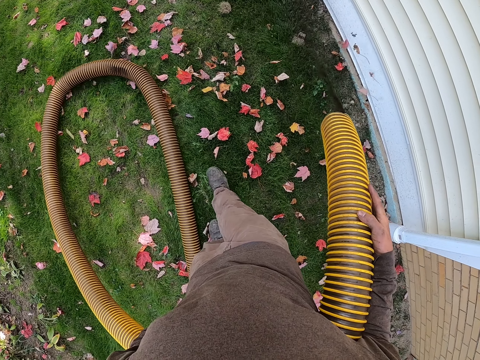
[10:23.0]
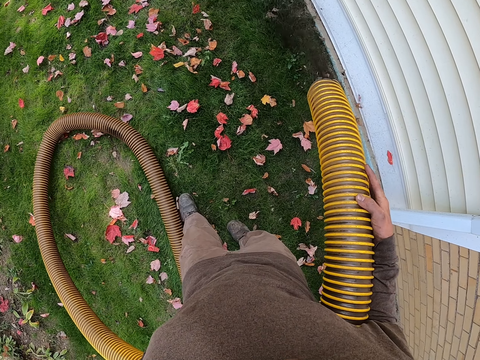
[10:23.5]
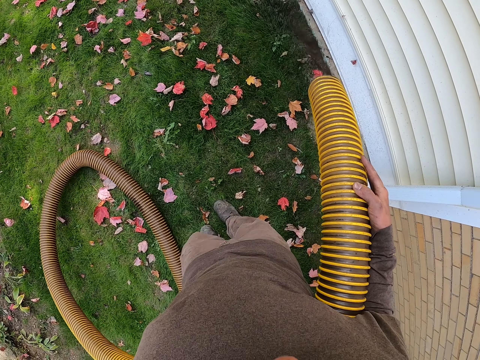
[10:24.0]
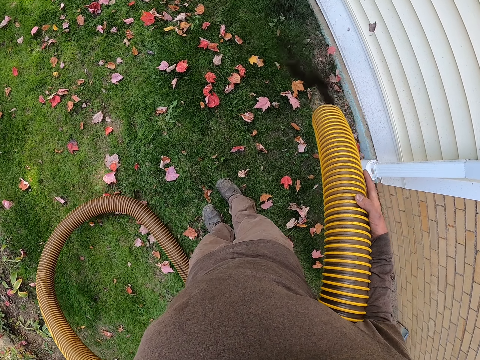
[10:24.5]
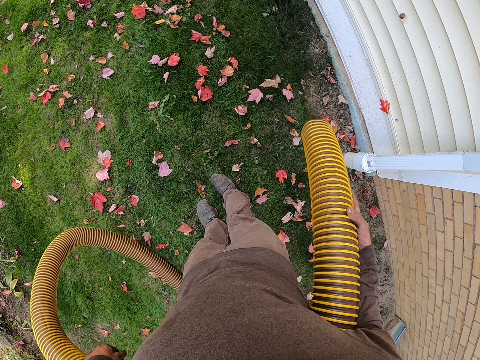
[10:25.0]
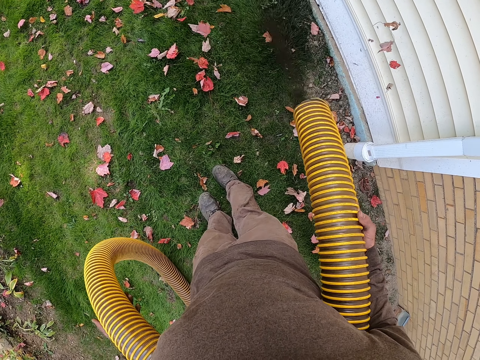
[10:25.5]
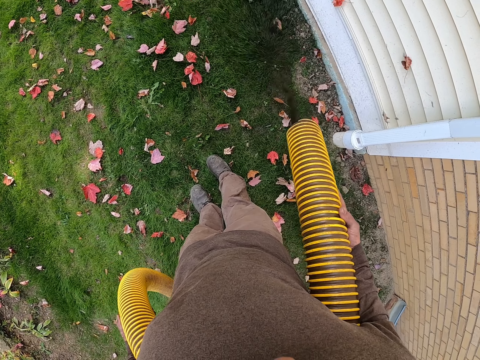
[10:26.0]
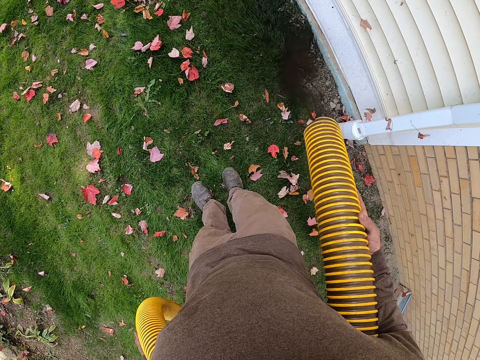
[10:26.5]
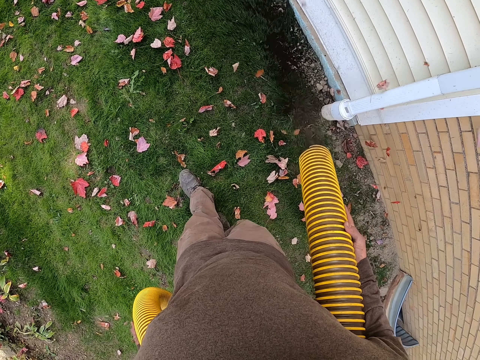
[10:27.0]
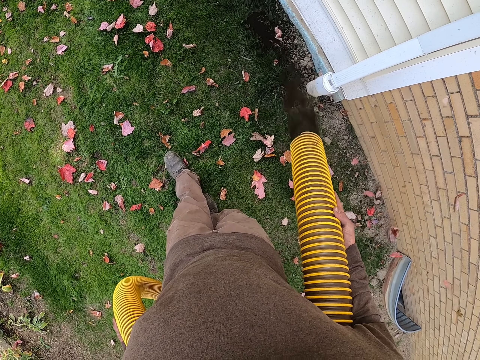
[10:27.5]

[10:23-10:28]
The camera wearer pours soil on the grass with a pipe.

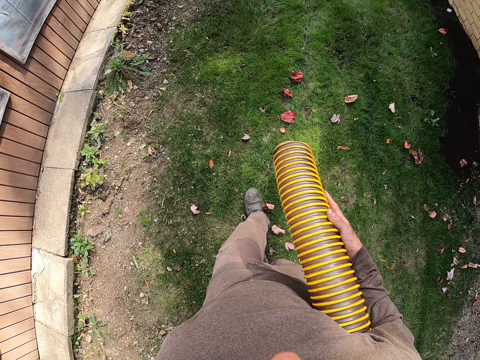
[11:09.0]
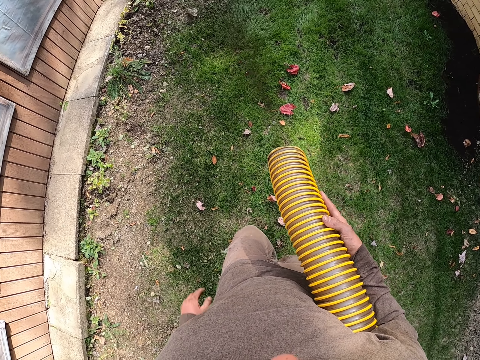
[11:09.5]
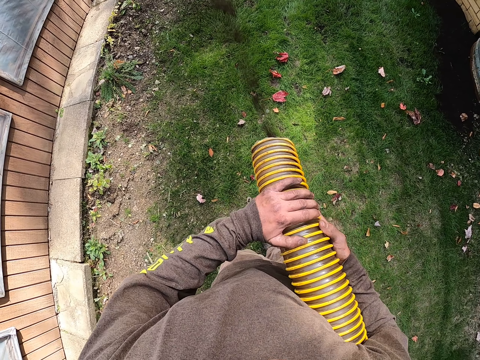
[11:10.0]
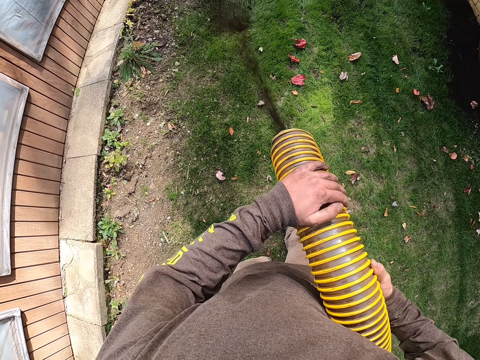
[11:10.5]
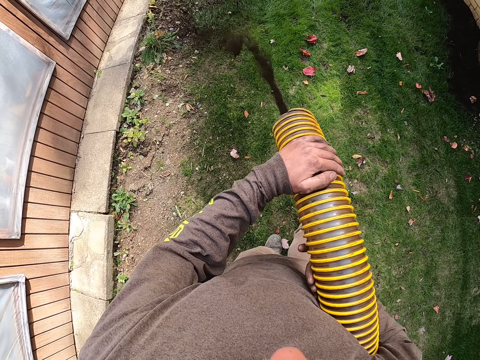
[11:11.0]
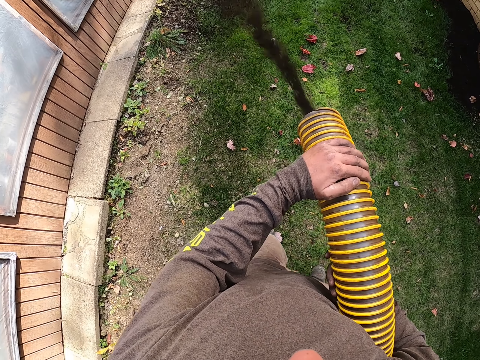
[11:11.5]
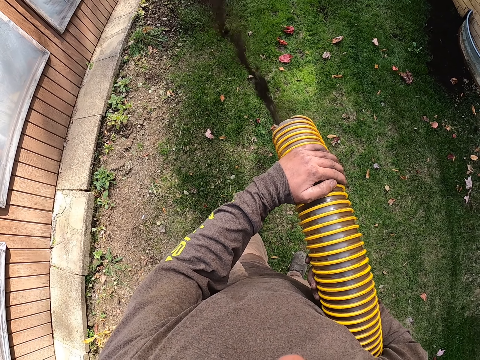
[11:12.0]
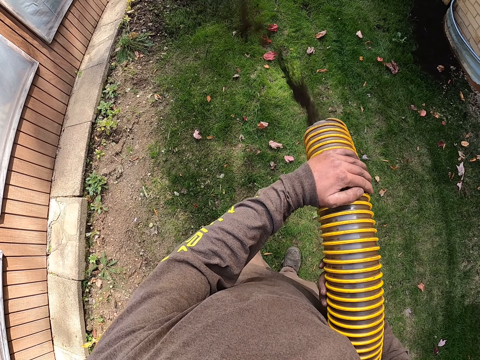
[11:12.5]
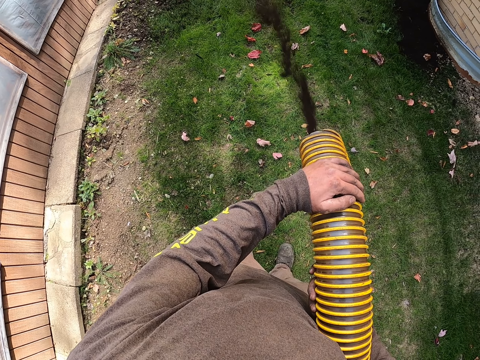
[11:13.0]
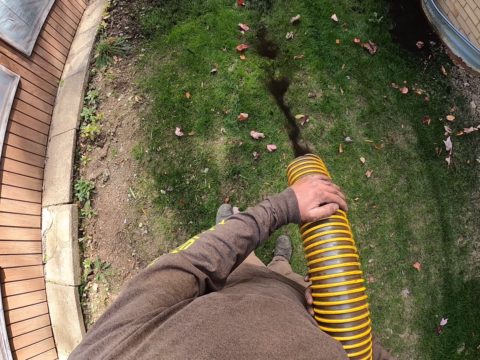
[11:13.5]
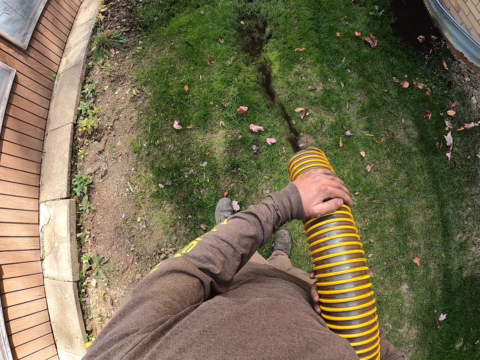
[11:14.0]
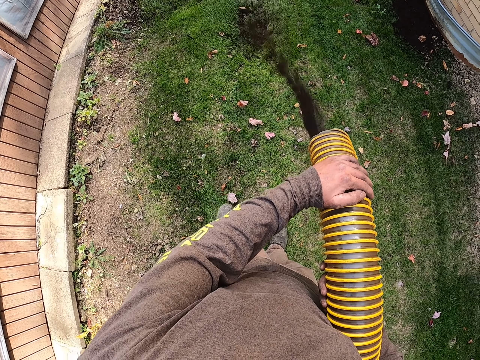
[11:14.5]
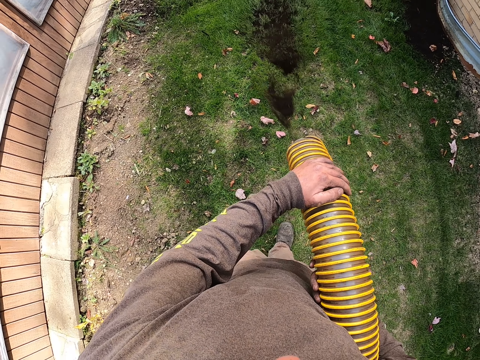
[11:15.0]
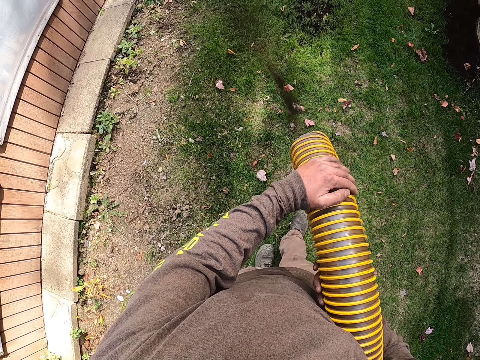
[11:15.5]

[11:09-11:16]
The camera wearer holds the pipe with both hands. They pour soil on the grass with the pipe.

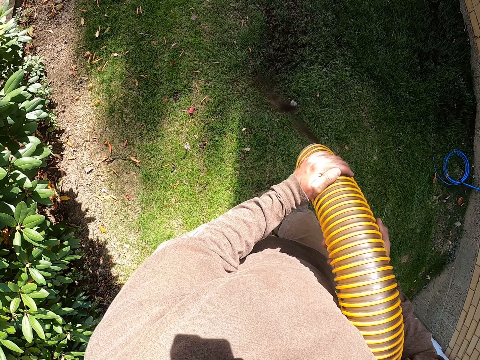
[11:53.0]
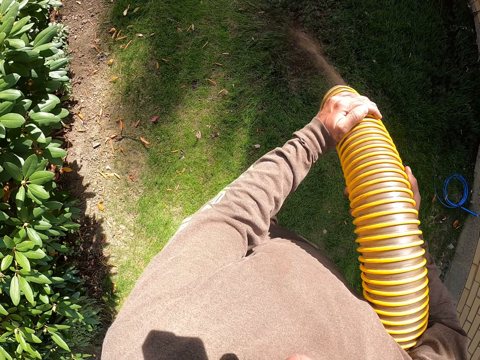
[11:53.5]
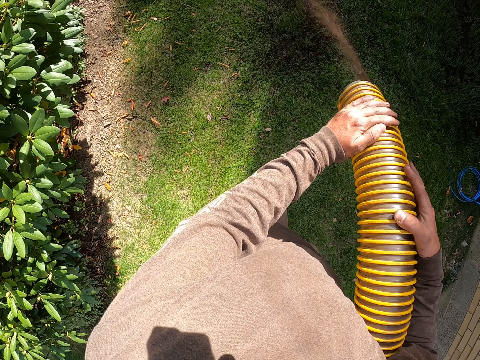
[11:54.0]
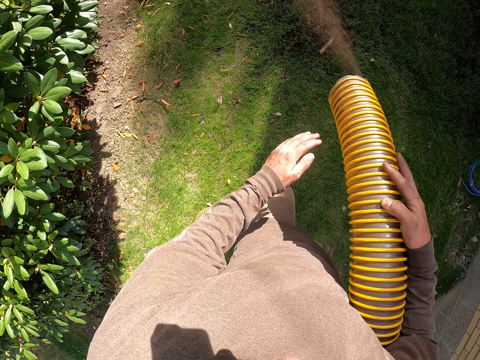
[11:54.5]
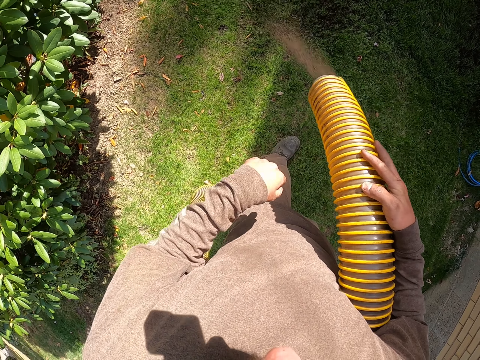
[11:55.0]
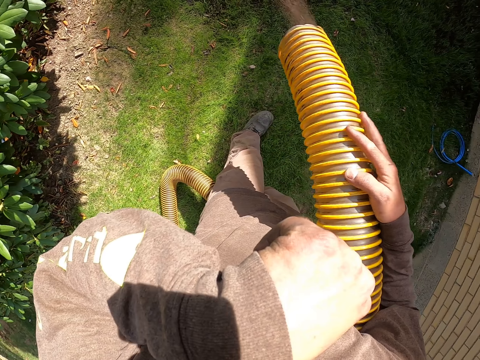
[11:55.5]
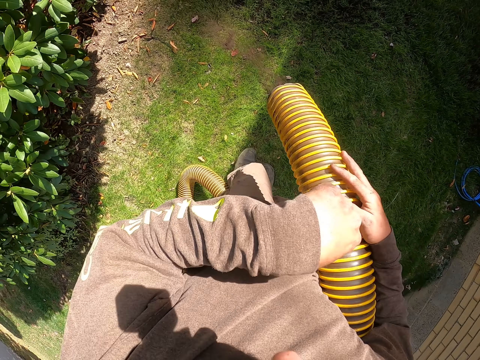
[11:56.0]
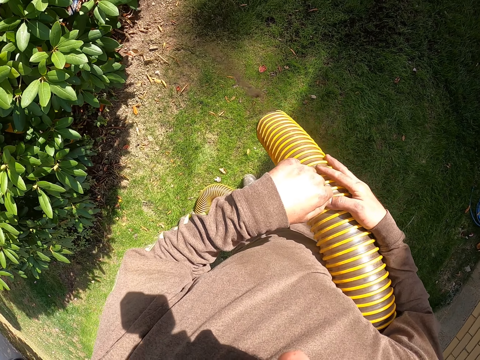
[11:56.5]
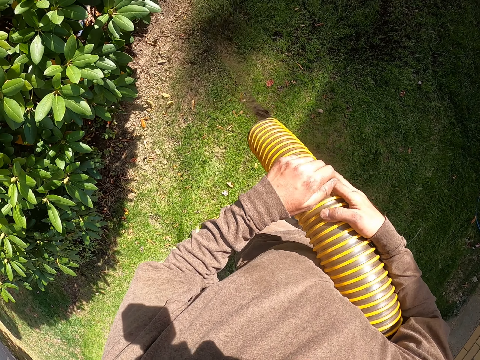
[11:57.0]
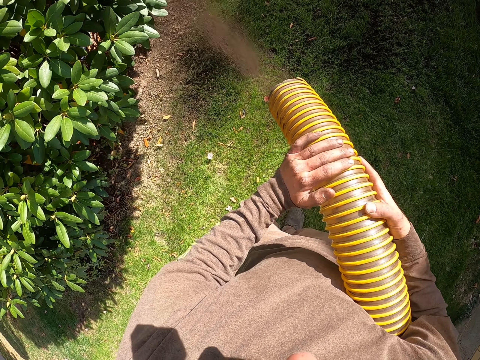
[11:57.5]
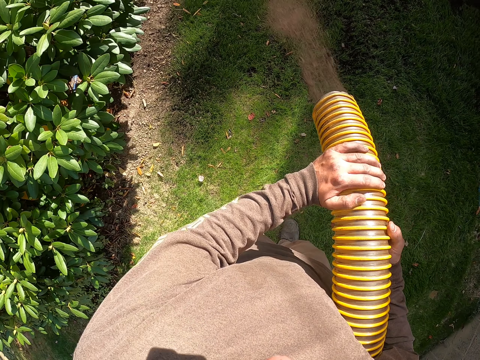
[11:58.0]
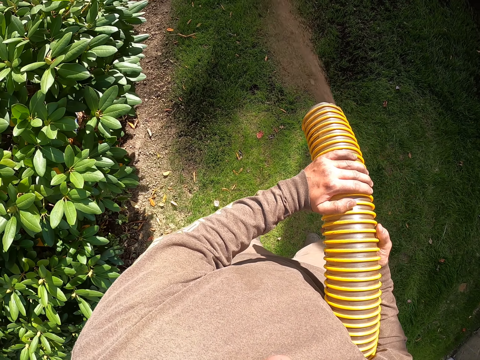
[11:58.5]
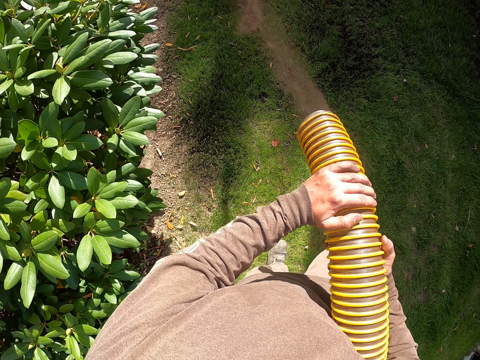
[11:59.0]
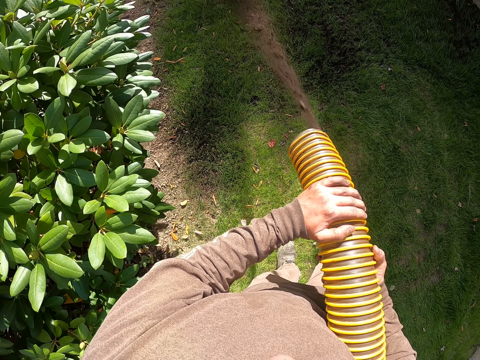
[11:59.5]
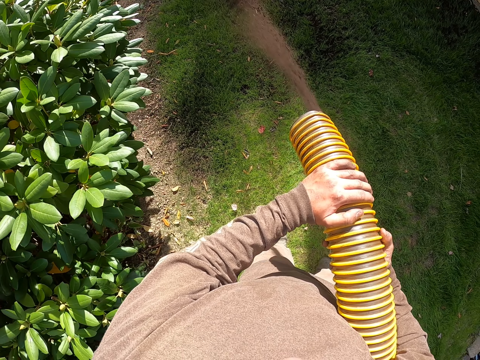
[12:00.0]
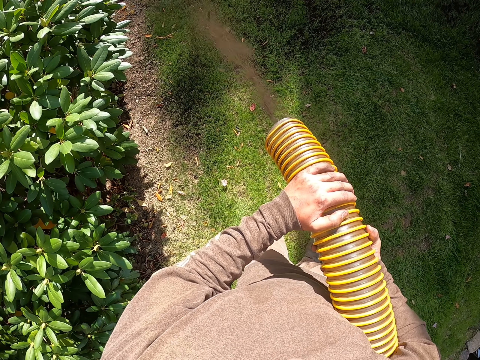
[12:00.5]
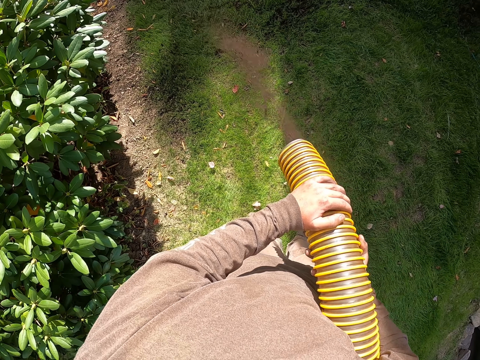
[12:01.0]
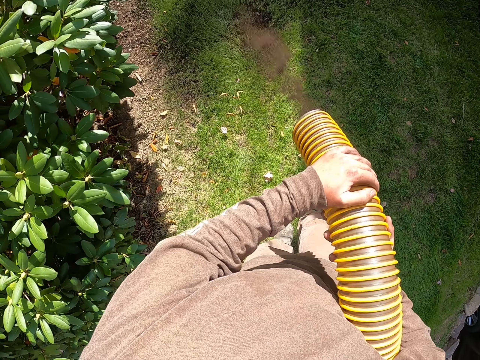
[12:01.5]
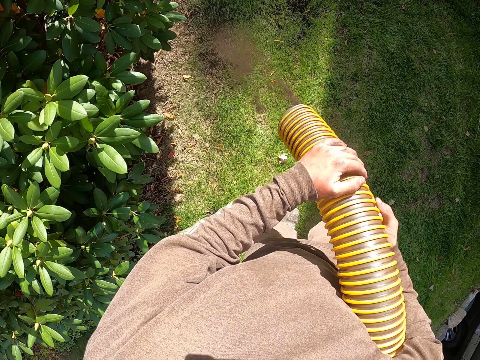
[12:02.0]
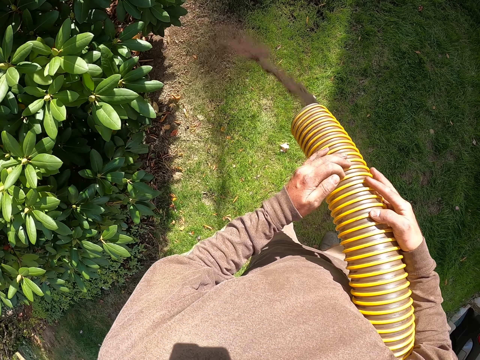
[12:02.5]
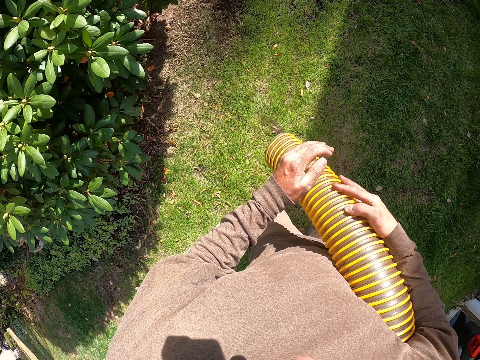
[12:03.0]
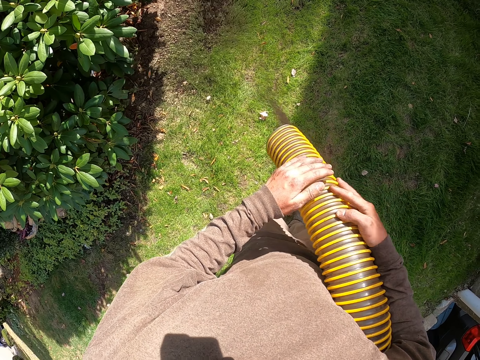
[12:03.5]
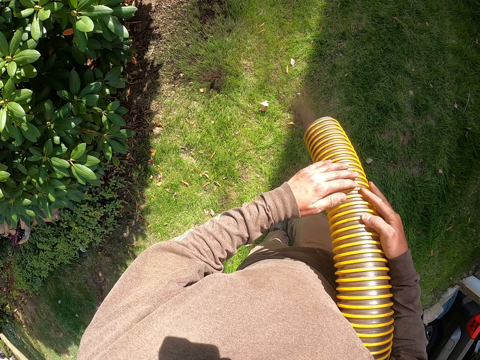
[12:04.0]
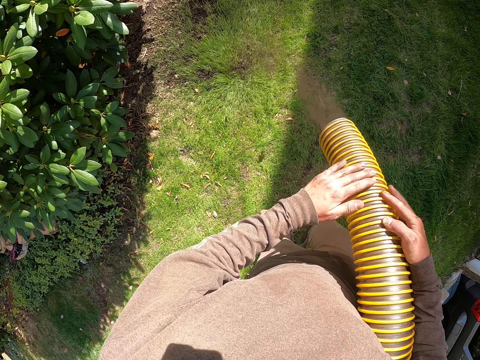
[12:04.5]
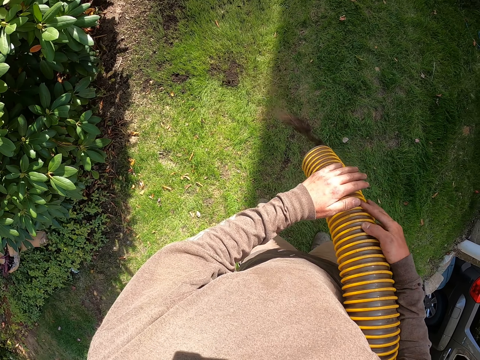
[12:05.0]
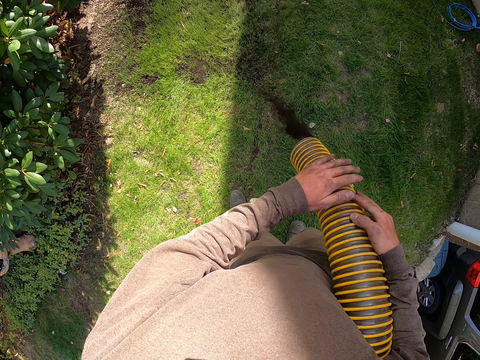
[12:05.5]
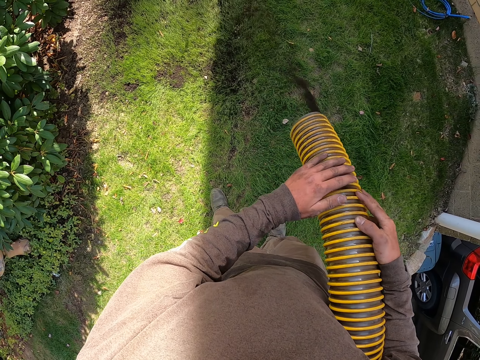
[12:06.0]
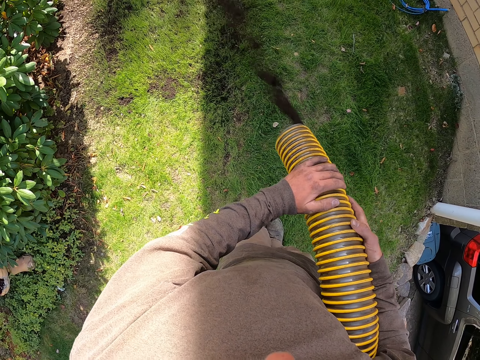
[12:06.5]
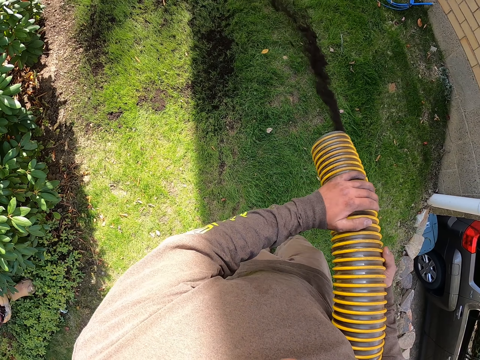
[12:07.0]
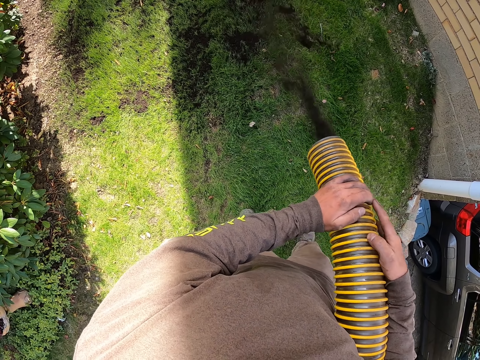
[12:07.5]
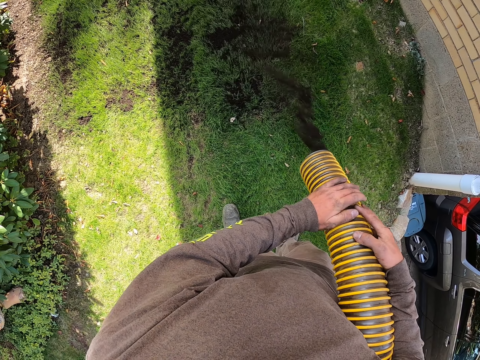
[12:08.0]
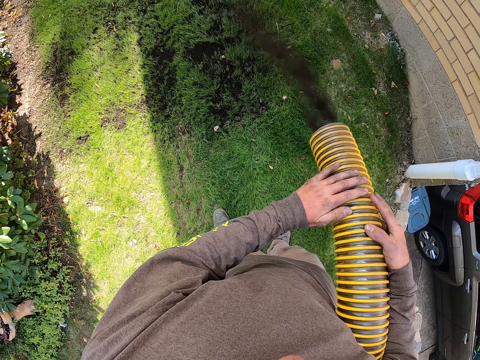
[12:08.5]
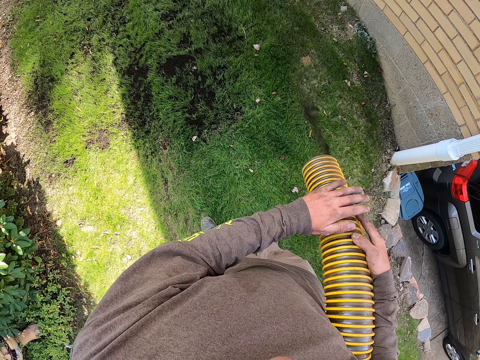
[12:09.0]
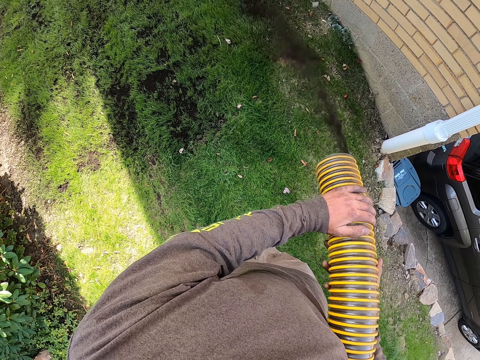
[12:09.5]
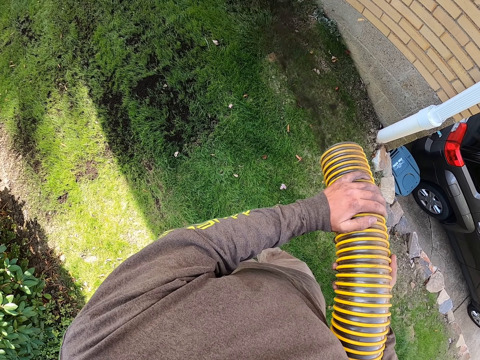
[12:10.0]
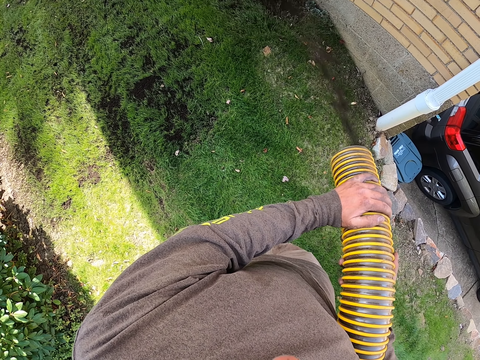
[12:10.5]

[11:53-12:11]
The camera wearer removes a hand from the pipe. They wipe the face with the hand. They pour soil on the grass with the pipe. They hold the pipe with both hands. They pour soil on the grass with the pipe. They blow the soil on the grass with the hose pipe. They remove a hand from the pipe. They pour soil on the grass with the pipe. They do so again.
